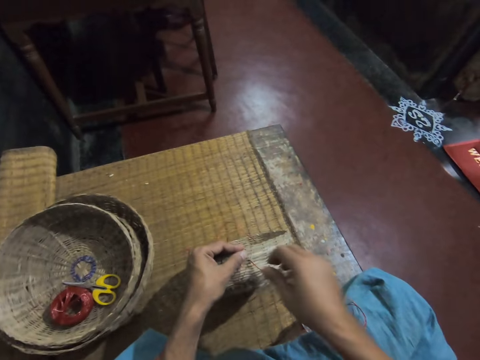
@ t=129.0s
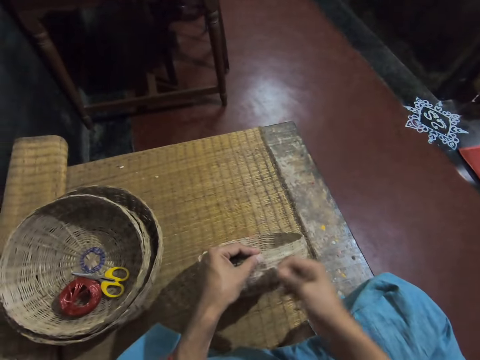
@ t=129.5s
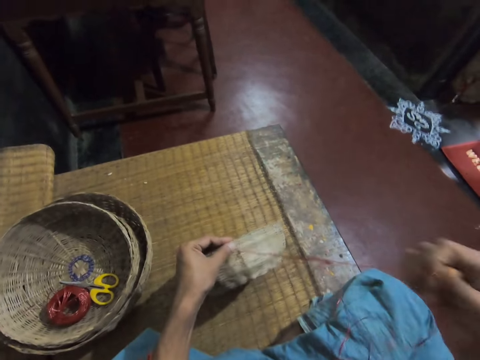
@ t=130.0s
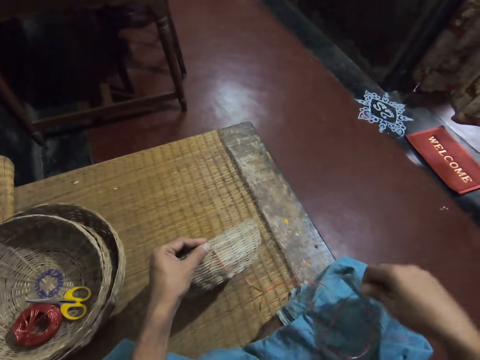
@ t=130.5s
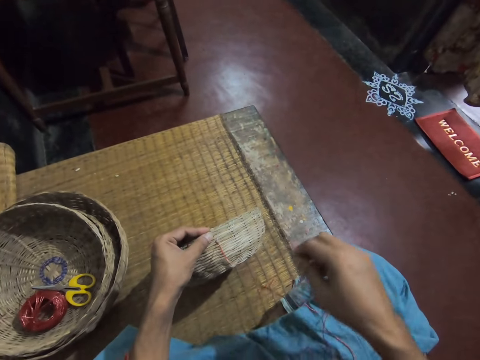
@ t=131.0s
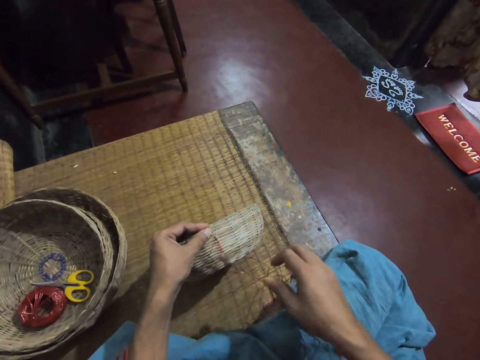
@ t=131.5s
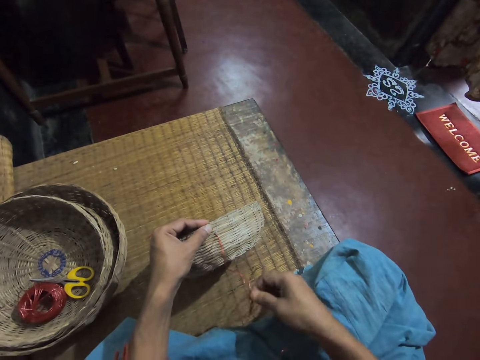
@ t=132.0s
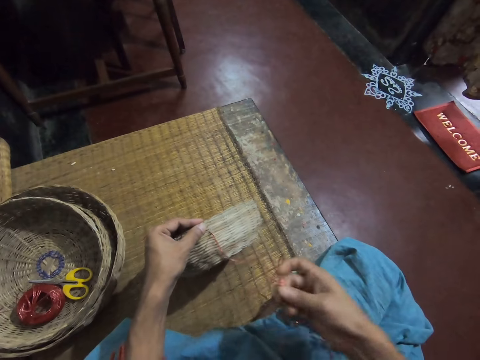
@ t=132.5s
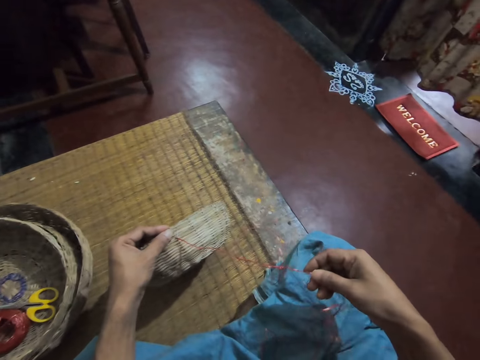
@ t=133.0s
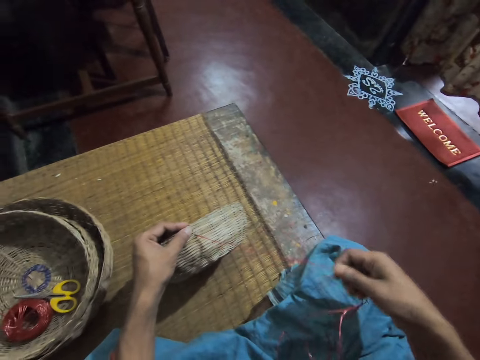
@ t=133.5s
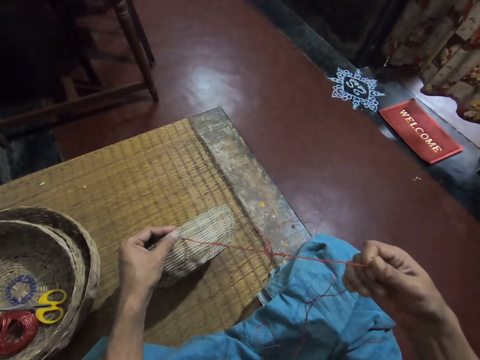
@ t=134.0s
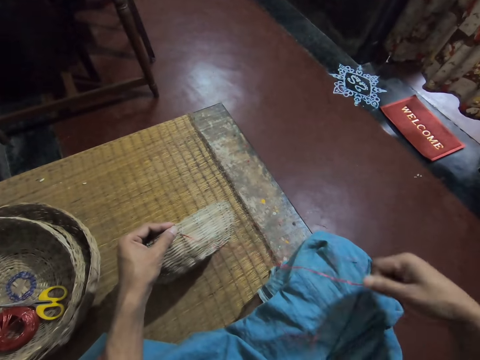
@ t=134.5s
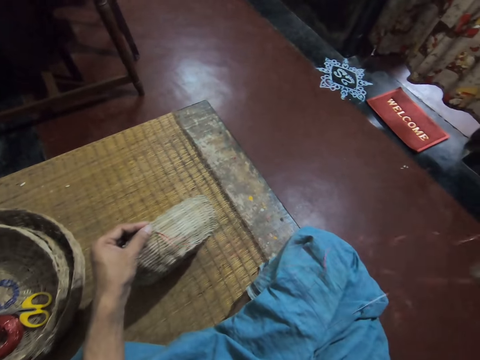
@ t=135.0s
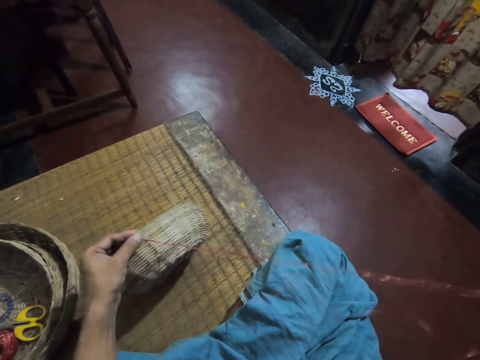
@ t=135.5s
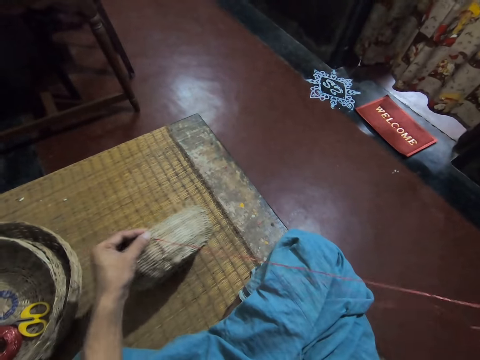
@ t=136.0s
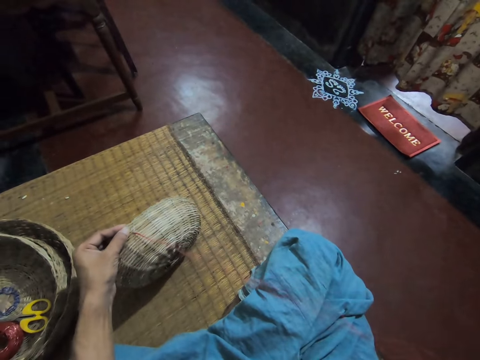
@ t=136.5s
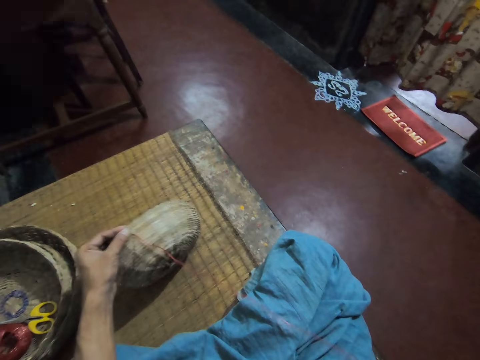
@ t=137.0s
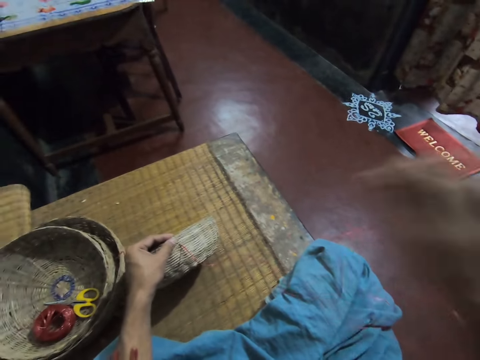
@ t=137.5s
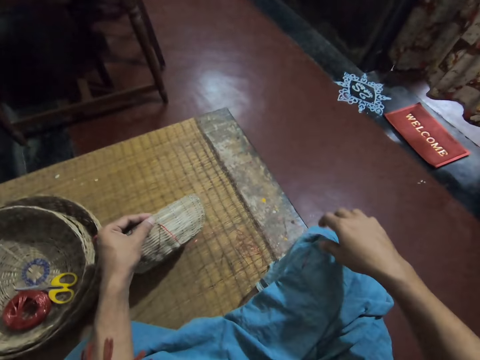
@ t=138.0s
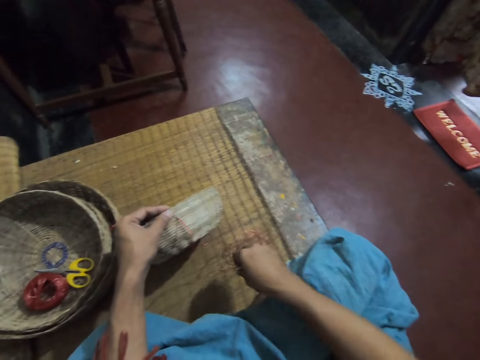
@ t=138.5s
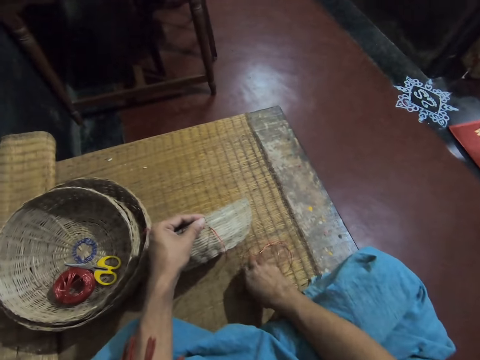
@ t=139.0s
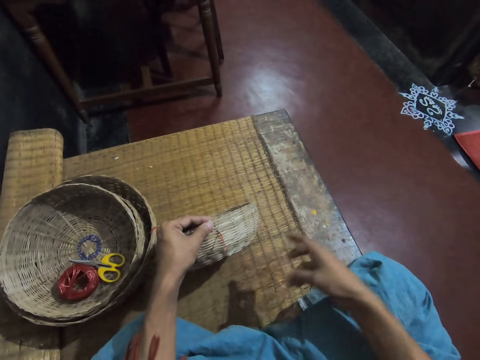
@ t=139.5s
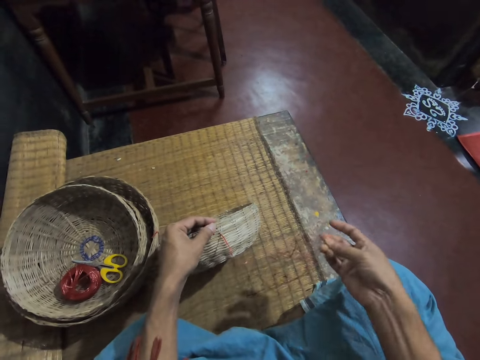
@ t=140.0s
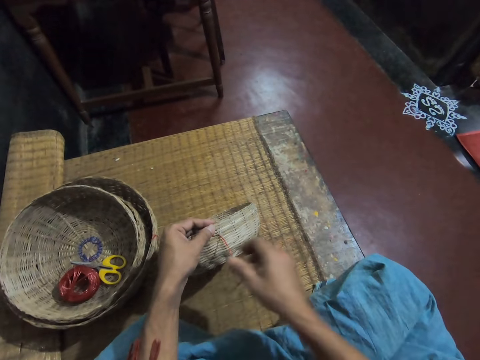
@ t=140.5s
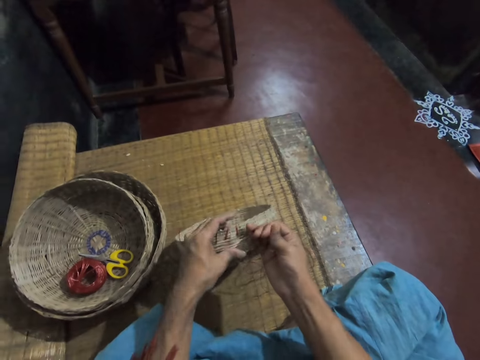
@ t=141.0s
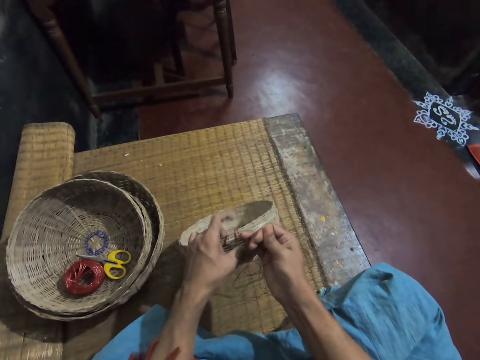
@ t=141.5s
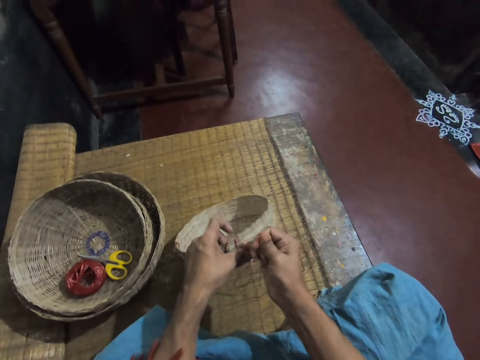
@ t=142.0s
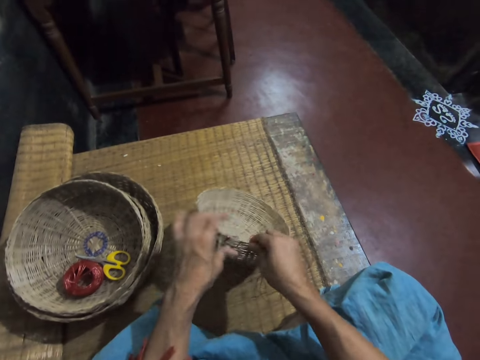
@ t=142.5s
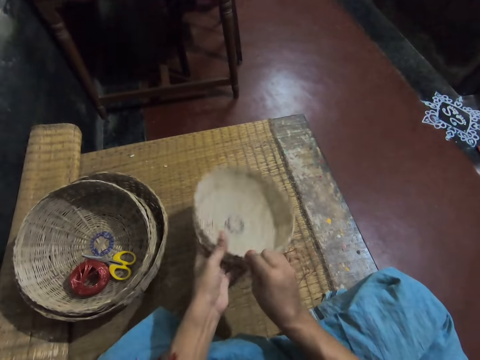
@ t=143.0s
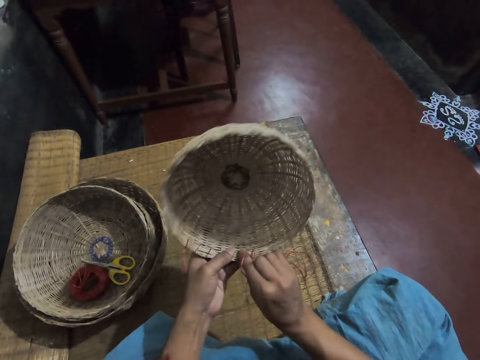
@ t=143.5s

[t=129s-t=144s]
The camera wearer pulls a thread. They pull the thread again. They tighten the rope on the weaving reed basket. They pick up a needle.

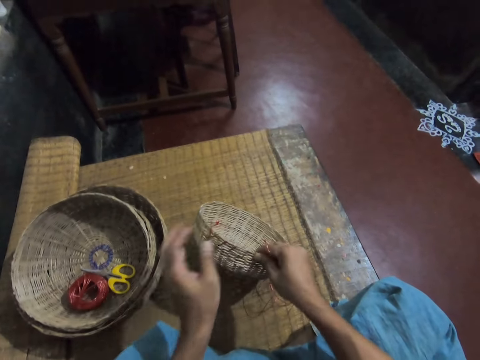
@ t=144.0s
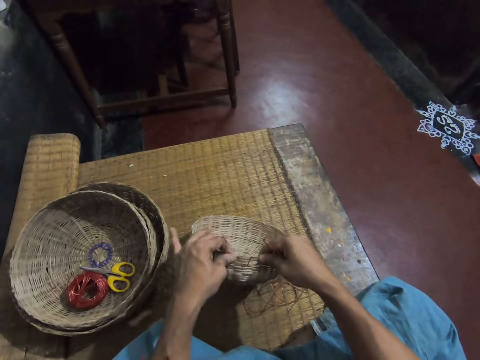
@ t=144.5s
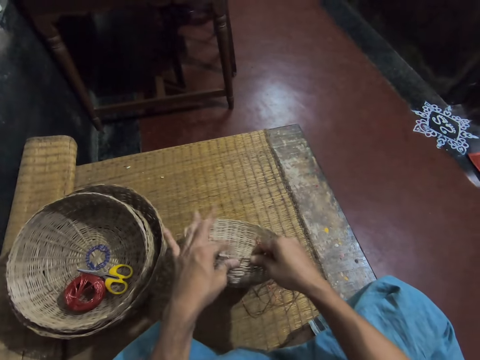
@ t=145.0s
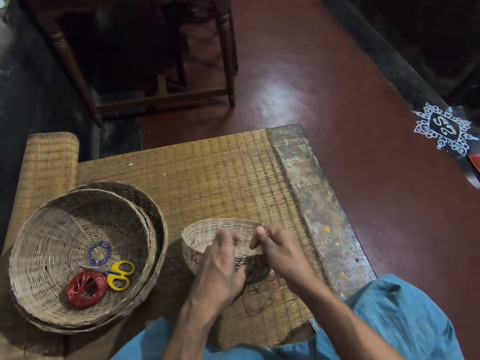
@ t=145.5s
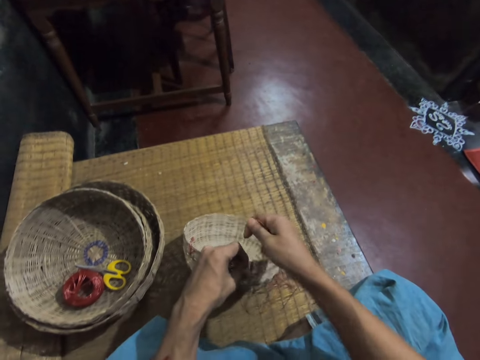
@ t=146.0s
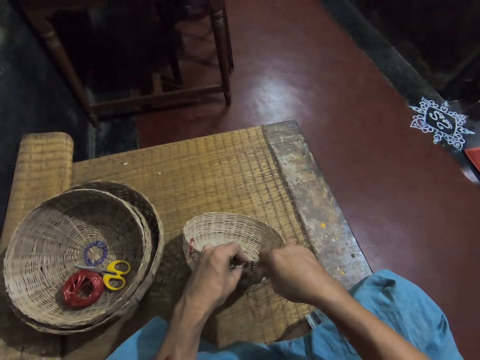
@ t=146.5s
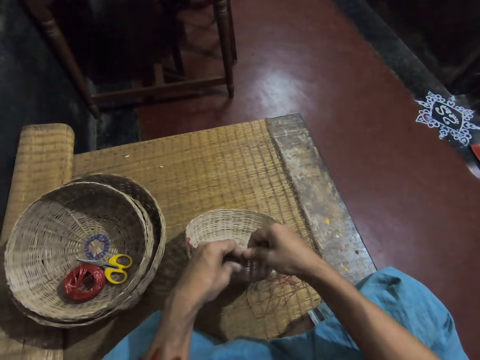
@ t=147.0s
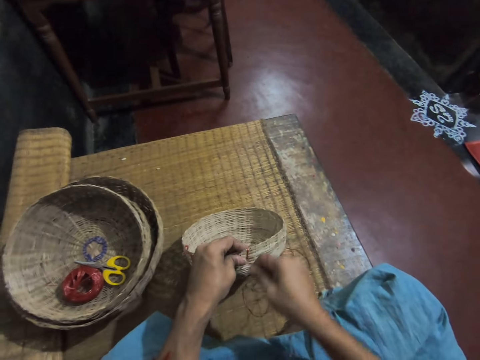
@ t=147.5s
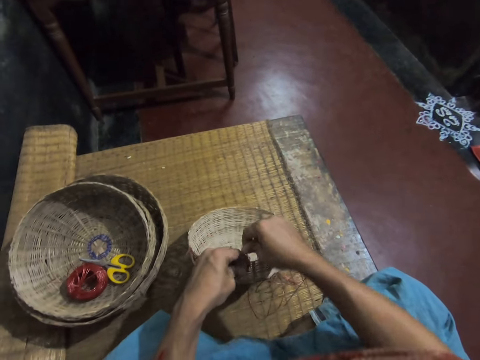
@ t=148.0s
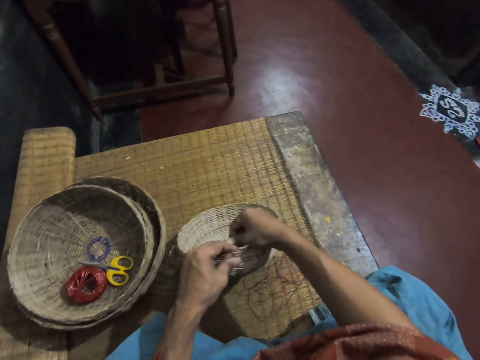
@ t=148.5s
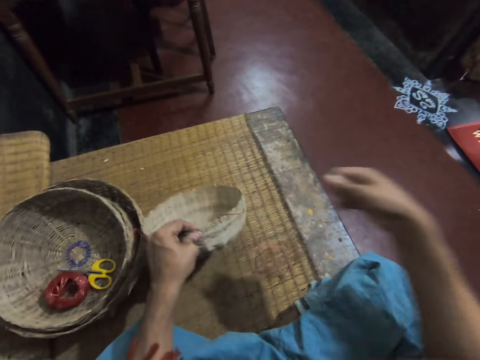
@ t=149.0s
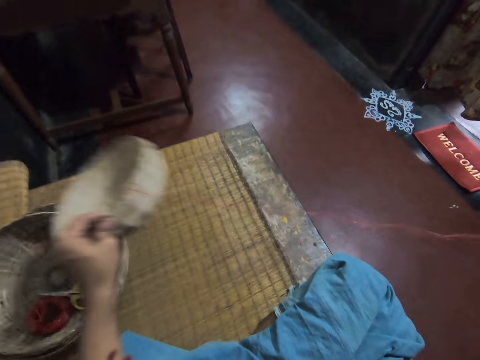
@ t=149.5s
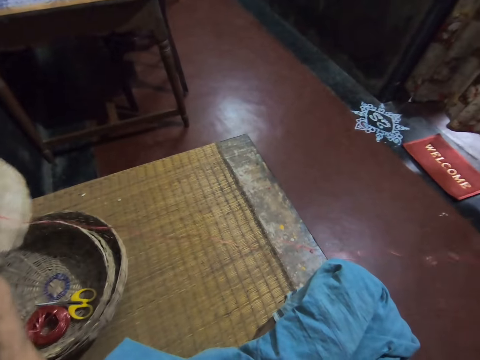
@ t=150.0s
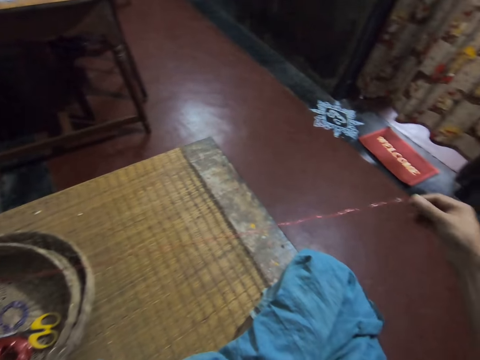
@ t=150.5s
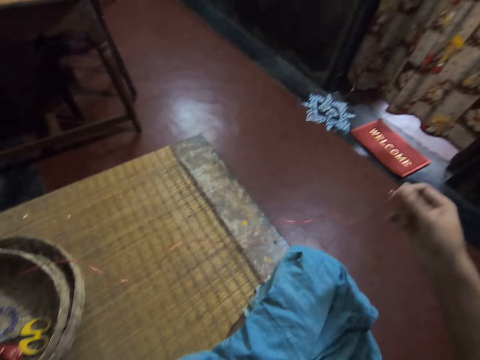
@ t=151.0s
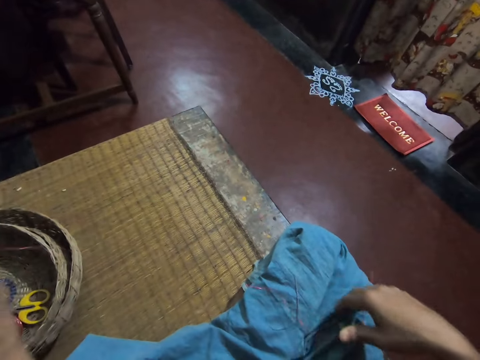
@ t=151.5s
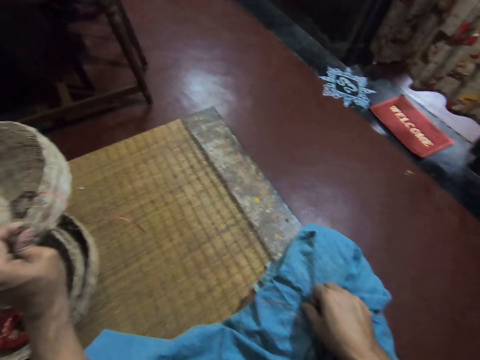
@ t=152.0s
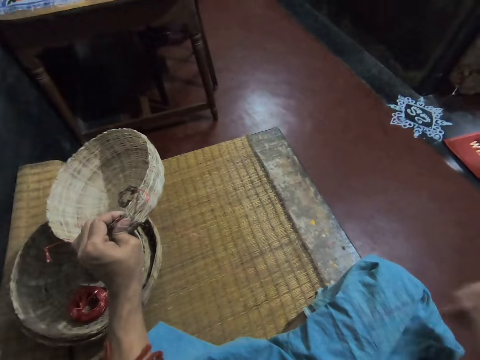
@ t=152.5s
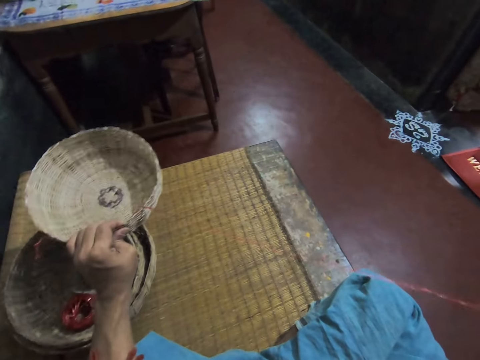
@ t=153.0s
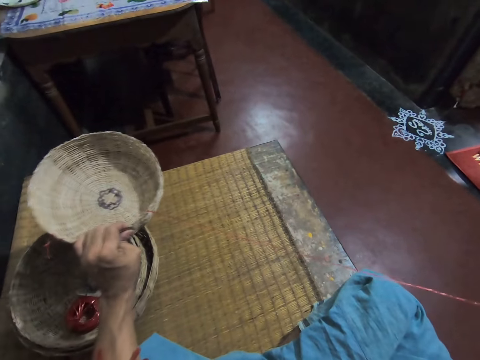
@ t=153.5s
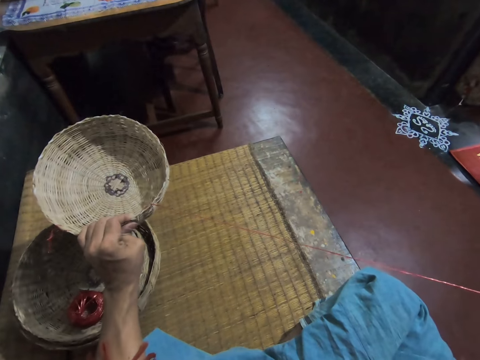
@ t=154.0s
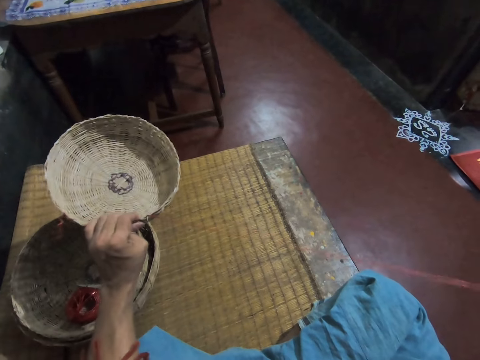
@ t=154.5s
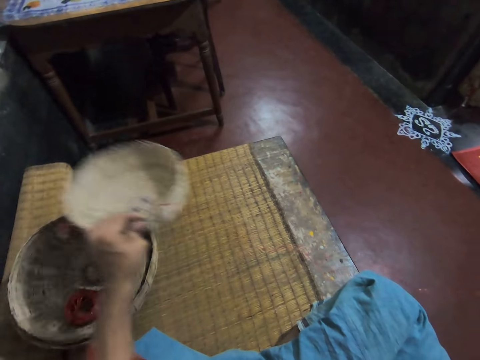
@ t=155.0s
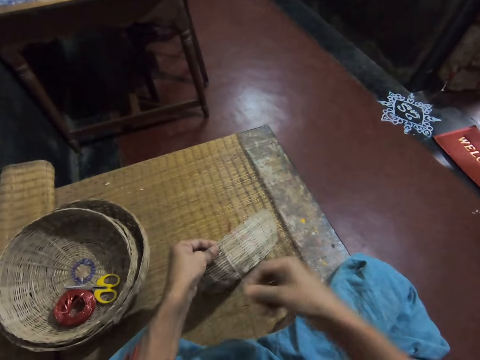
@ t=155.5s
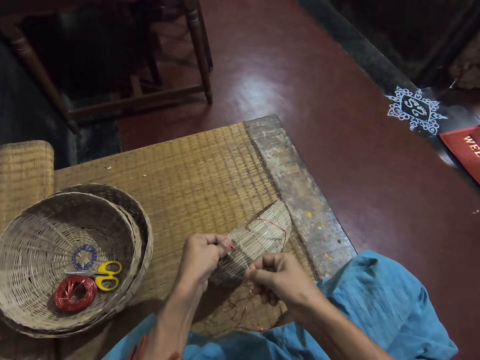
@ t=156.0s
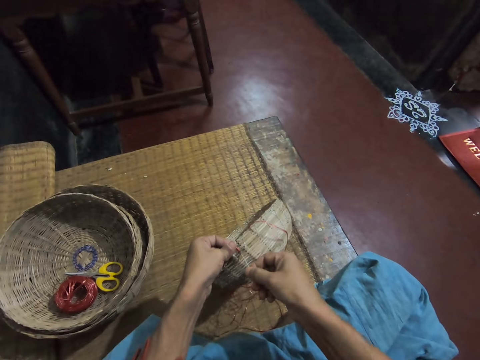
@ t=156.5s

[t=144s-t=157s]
The camera wearer tightens a thread. They pick up a needle. They pull the thread.
